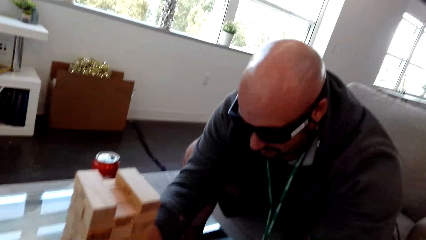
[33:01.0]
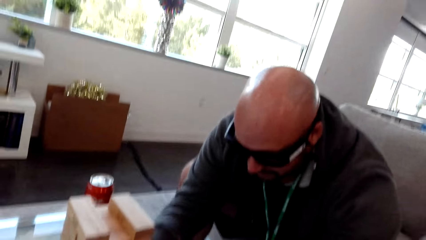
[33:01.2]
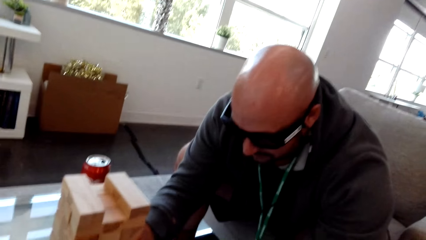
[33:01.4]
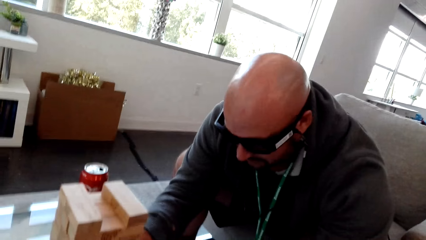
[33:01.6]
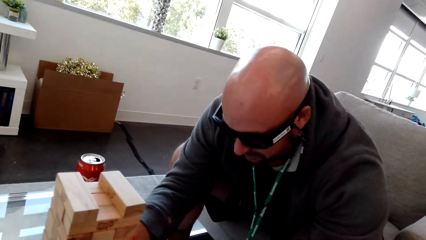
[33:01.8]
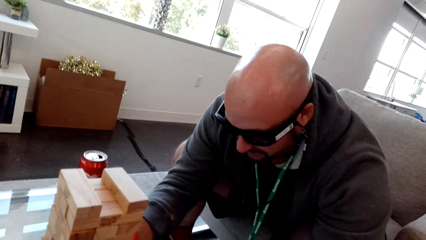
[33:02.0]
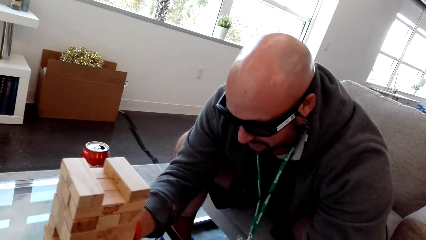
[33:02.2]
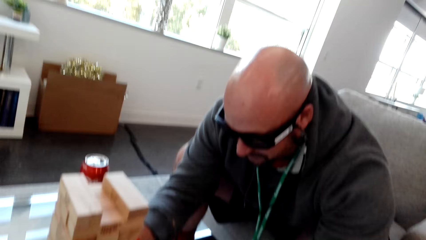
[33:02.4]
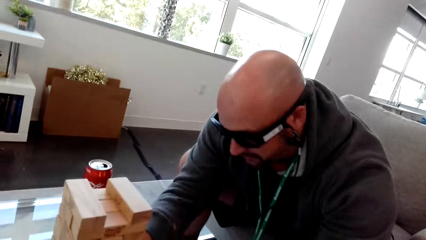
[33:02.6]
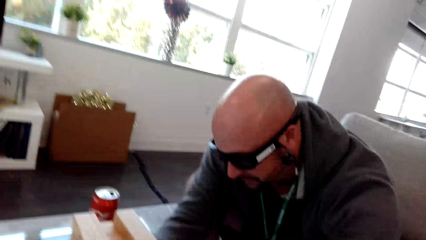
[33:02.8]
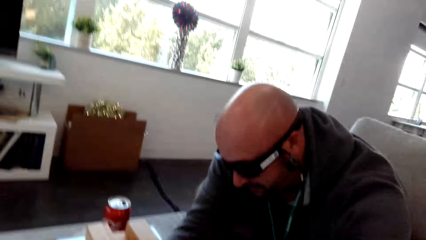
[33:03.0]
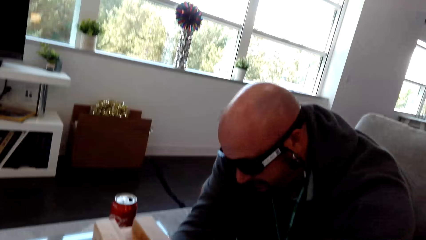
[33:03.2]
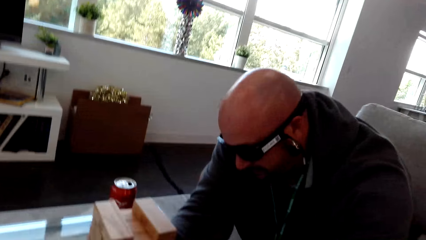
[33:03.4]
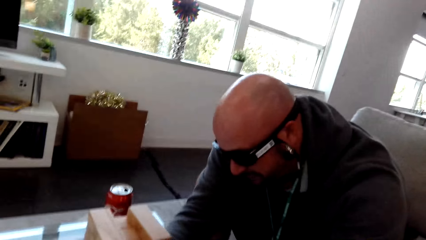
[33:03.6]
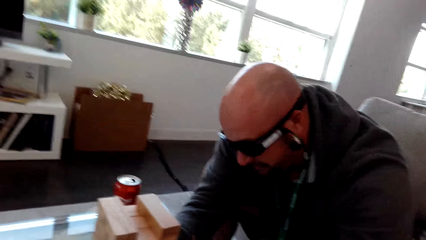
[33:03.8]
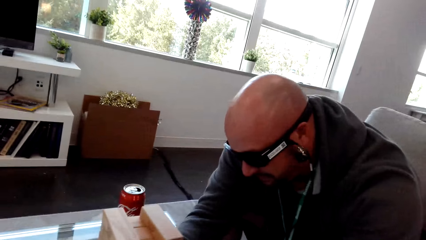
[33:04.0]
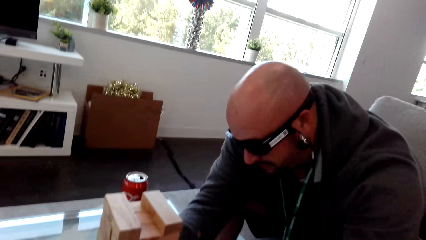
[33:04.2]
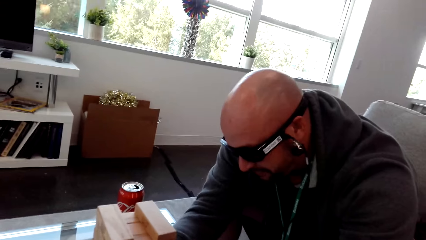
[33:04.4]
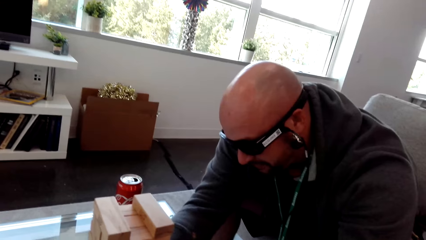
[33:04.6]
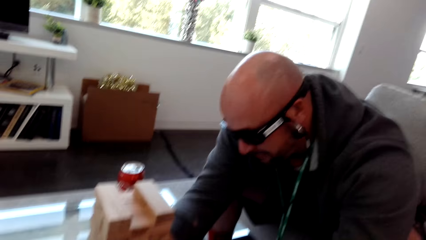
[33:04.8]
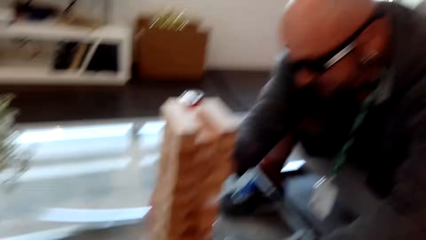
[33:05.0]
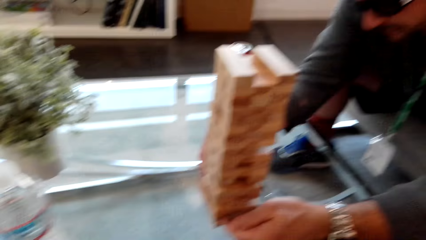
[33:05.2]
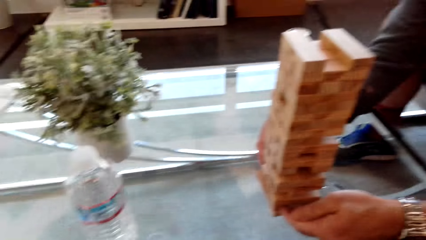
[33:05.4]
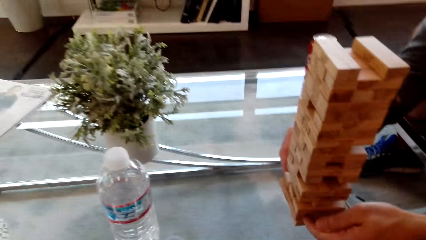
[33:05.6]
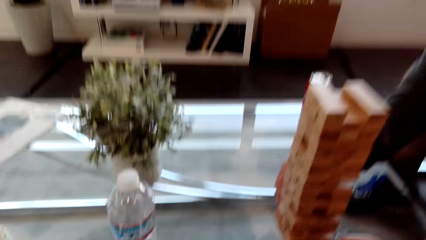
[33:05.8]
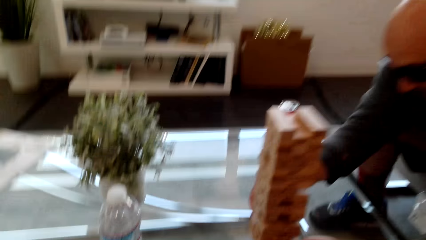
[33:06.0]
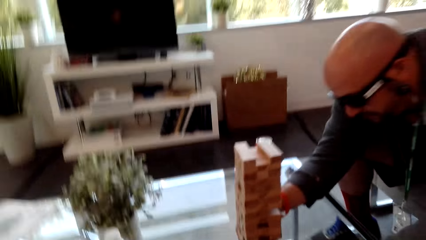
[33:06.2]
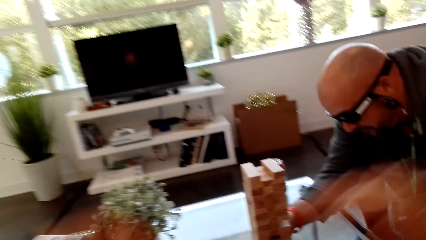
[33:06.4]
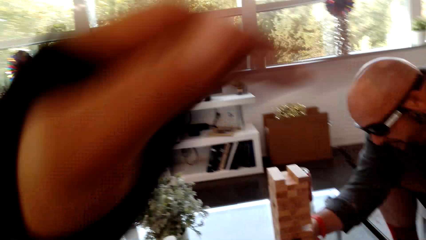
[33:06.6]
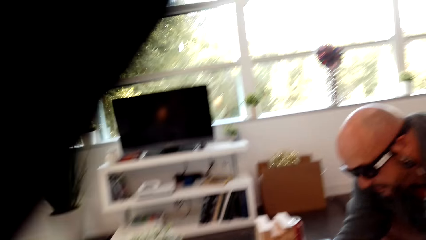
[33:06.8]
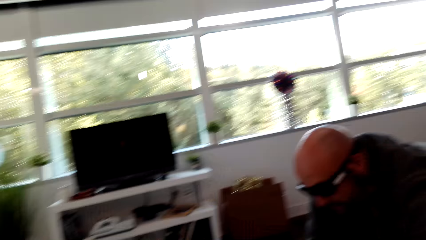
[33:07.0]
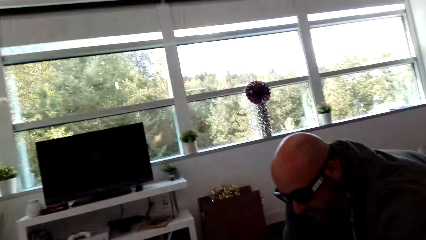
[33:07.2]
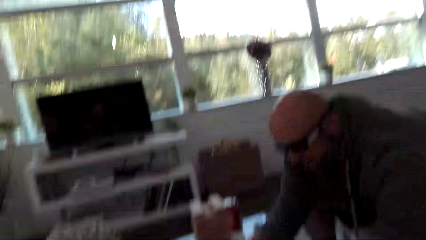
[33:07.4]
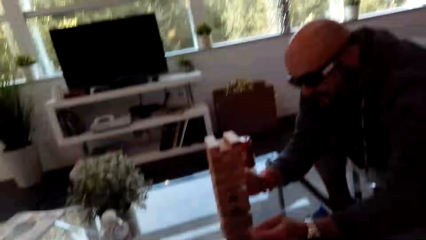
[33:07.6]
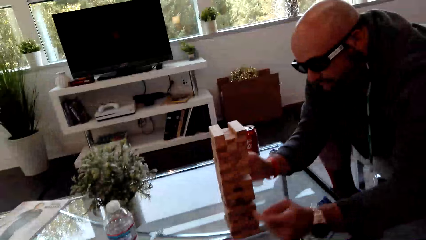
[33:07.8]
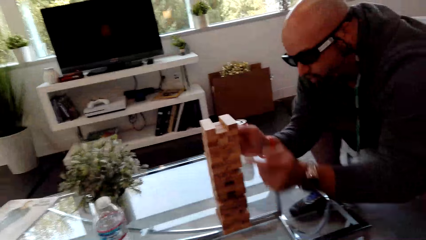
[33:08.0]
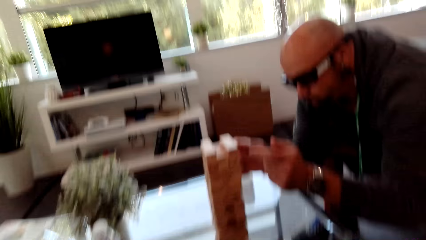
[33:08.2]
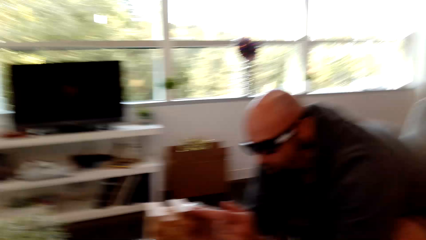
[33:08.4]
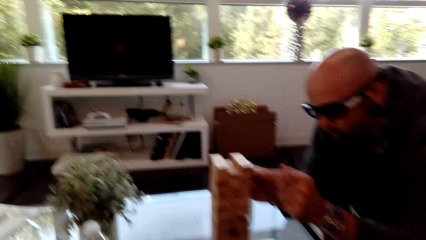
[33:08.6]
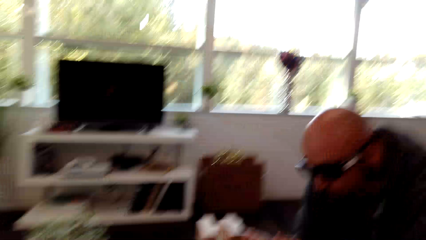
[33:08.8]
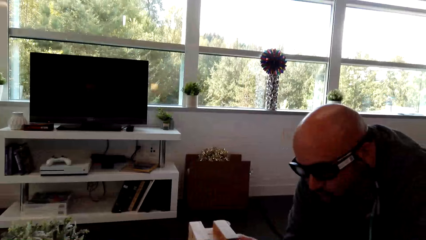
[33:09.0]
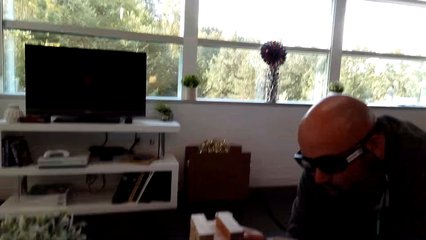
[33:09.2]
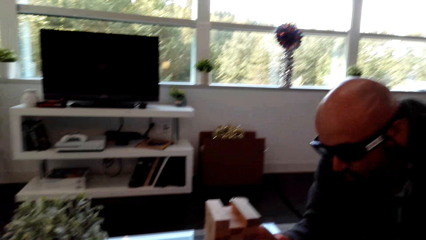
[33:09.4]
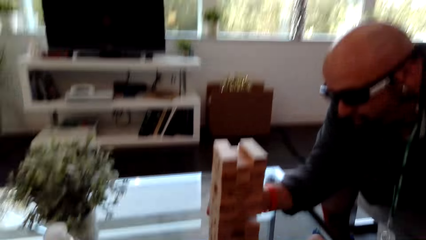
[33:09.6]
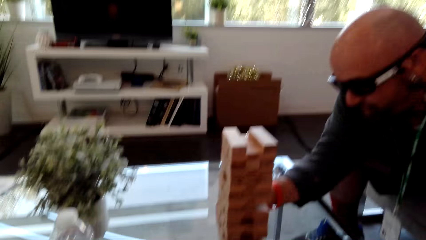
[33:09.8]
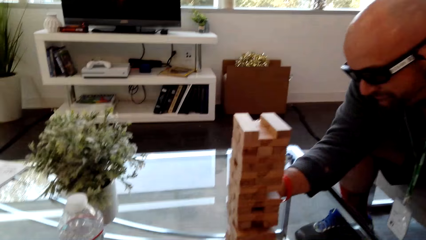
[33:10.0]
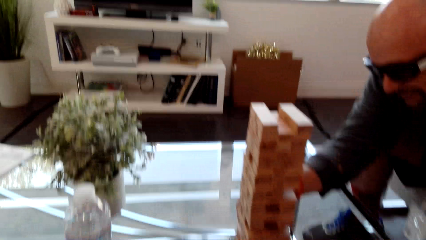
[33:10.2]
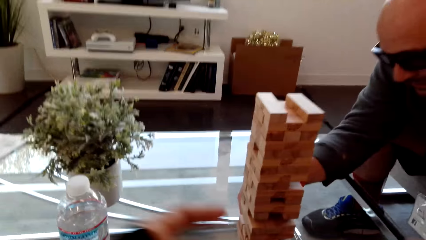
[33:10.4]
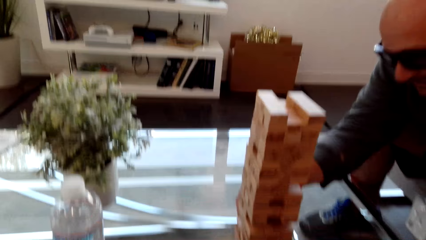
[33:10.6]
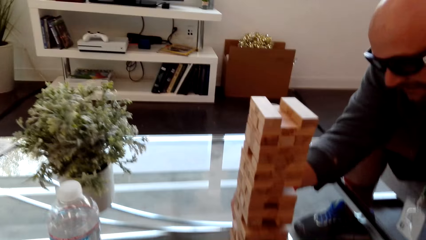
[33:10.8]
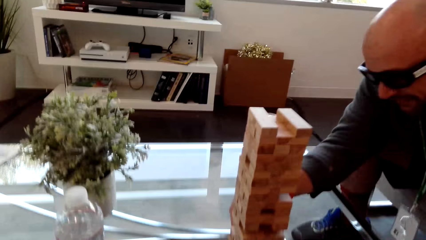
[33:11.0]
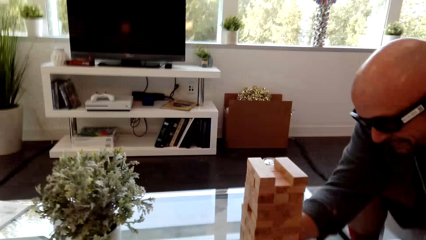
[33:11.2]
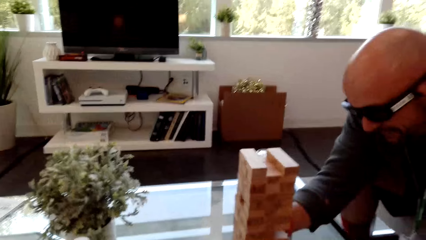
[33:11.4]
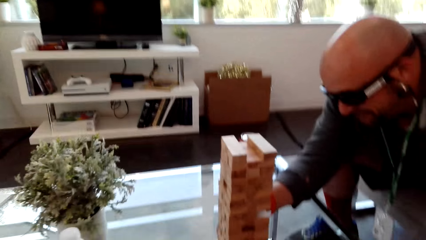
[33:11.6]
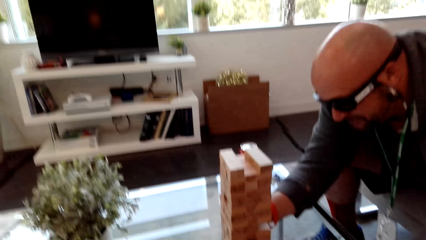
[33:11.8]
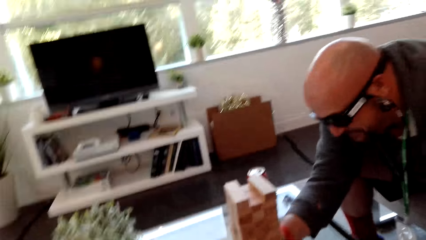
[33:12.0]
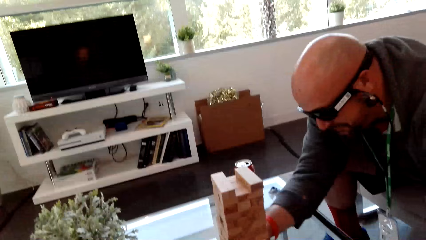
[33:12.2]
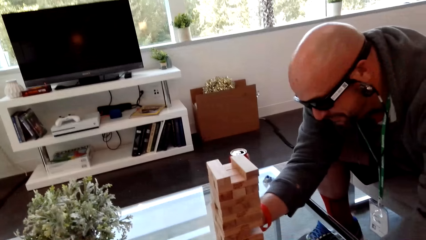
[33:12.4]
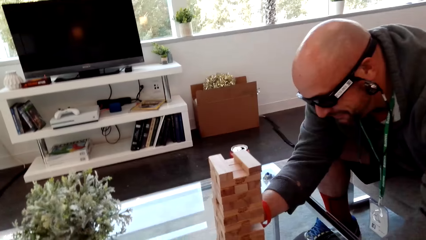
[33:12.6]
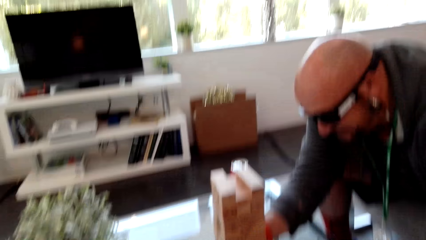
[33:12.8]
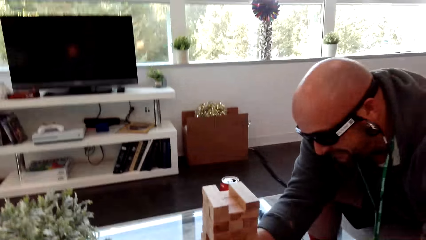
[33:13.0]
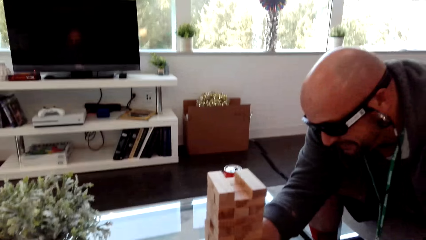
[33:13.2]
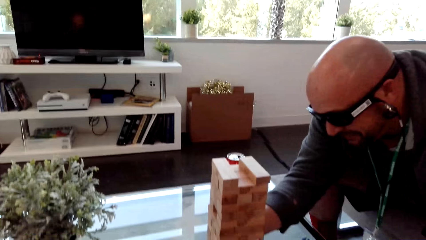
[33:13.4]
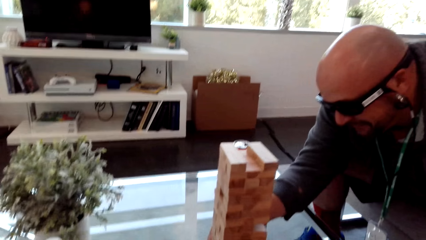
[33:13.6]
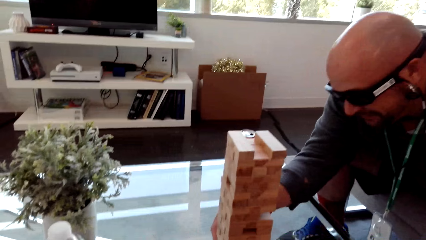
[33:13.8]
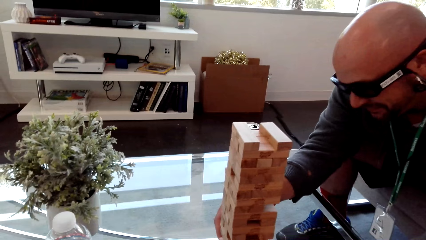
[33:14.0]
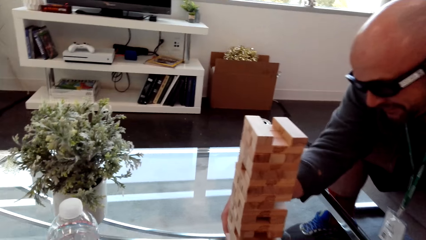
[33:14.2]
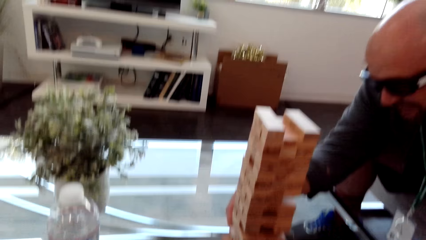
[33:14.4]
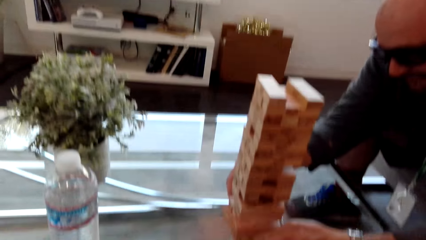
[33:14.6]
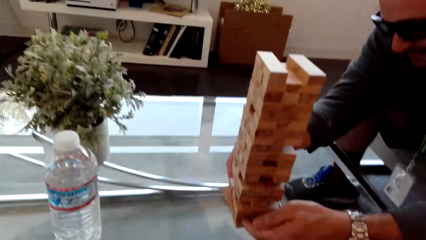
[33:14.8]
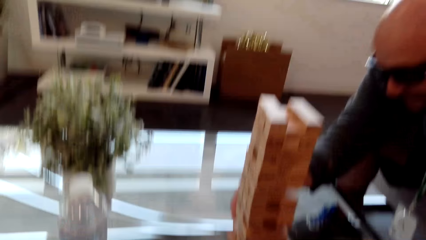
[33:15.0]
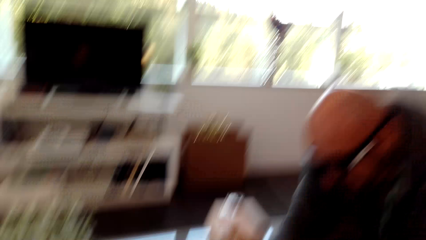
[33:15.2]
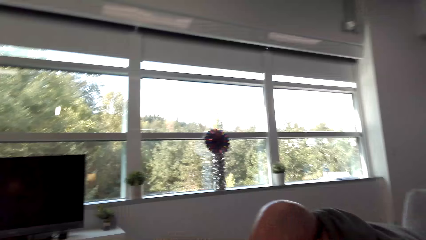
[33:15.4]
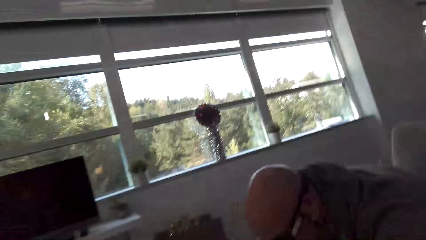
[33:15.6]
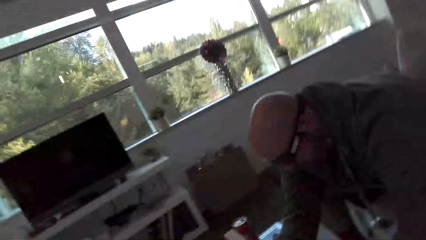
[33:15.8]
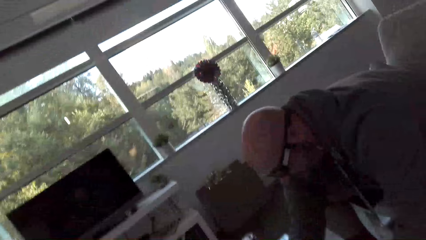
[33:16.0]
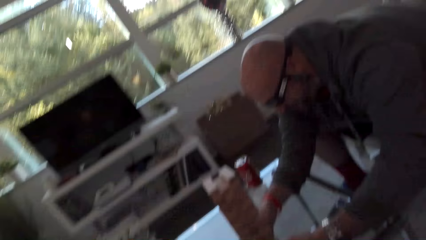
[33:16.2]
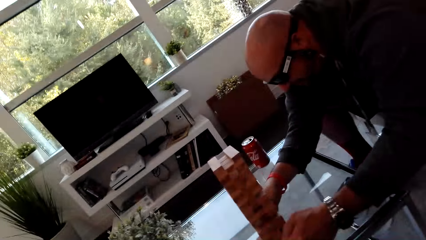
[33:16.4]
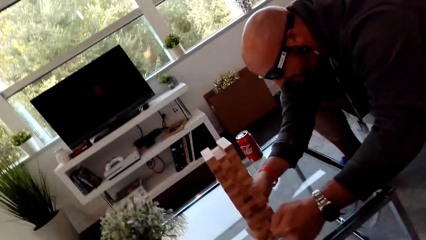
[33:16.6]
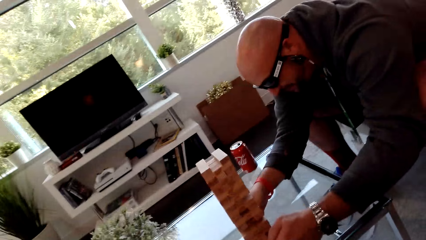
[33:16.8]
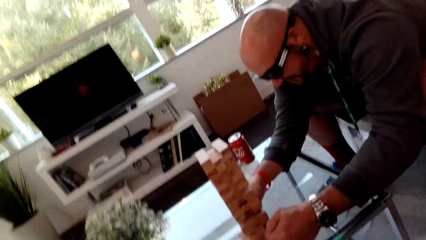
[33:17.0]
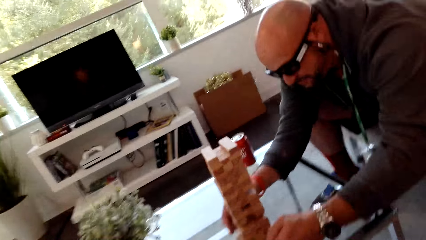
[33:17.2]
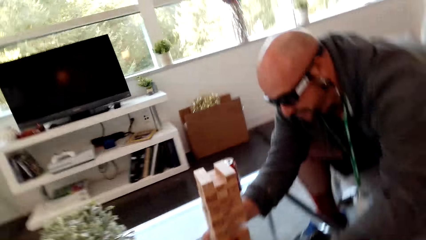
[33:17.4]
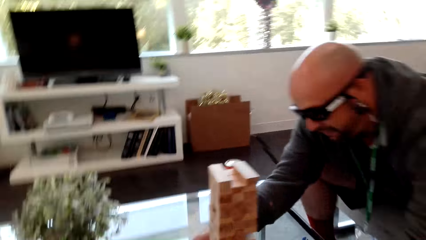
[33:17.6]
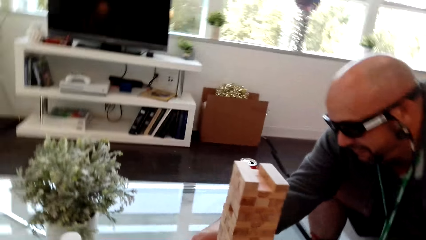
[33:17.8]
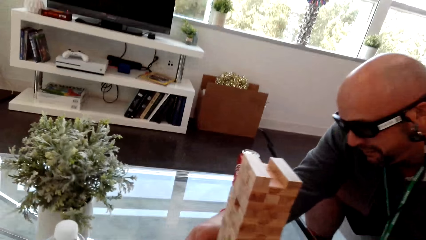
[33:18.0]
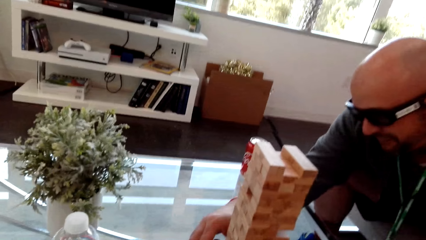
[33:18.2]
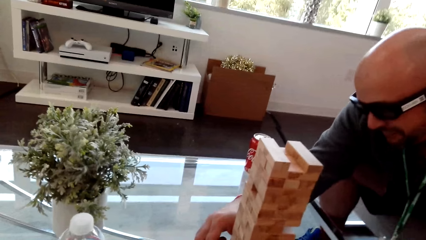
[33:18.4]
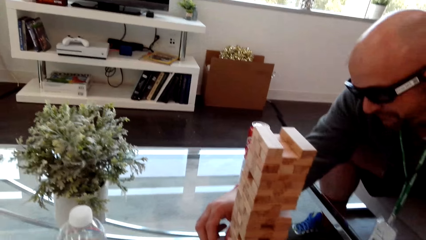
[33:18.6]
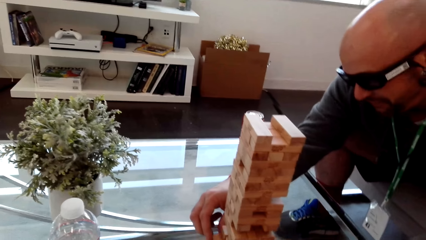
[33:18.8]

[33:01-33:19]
A man plays the stacking block game. The camera wearer dialogs with the man. The man puts his hand on the blocks.
